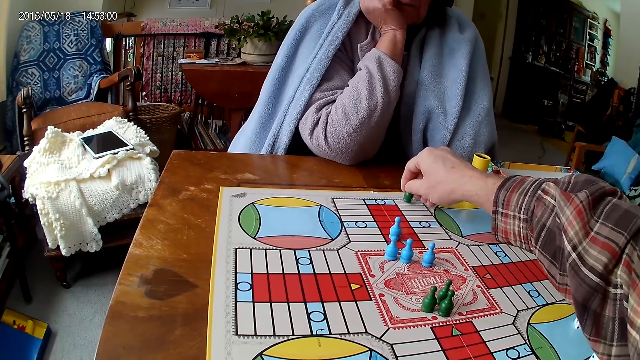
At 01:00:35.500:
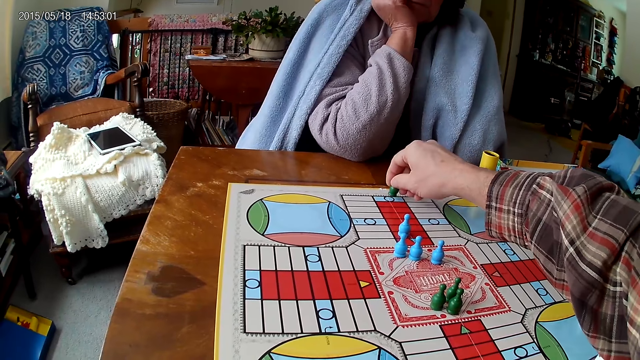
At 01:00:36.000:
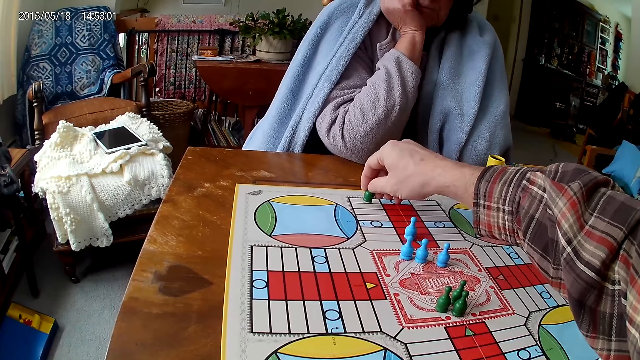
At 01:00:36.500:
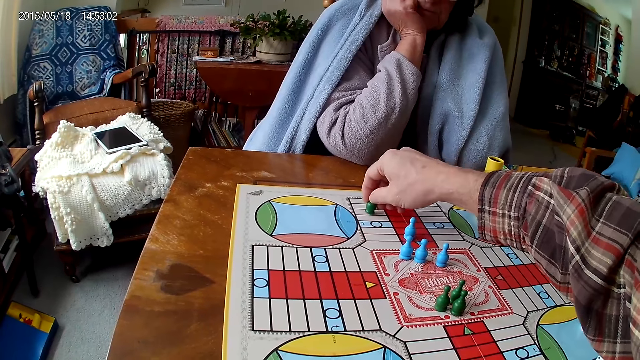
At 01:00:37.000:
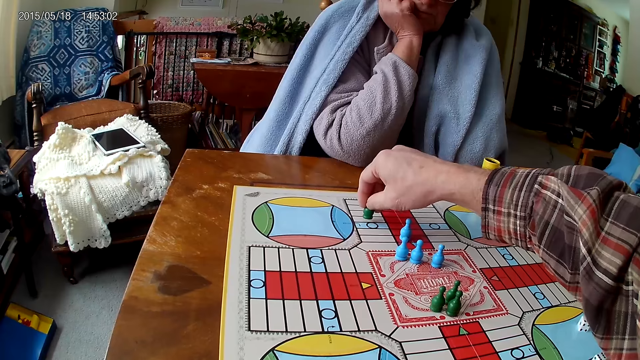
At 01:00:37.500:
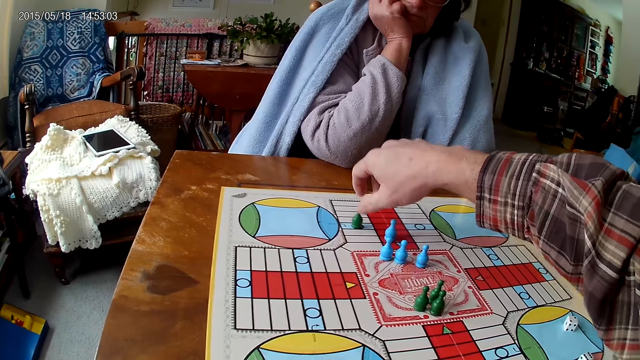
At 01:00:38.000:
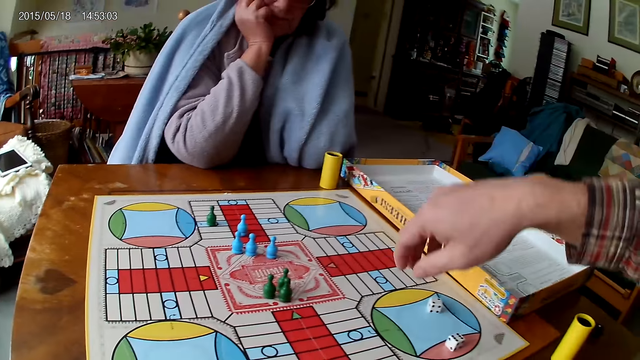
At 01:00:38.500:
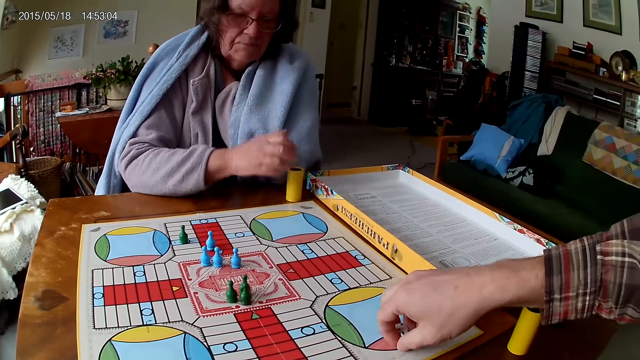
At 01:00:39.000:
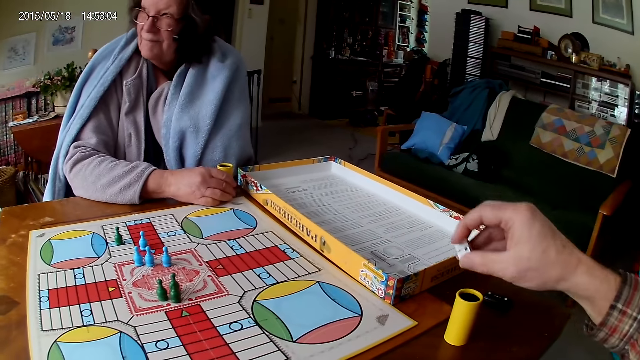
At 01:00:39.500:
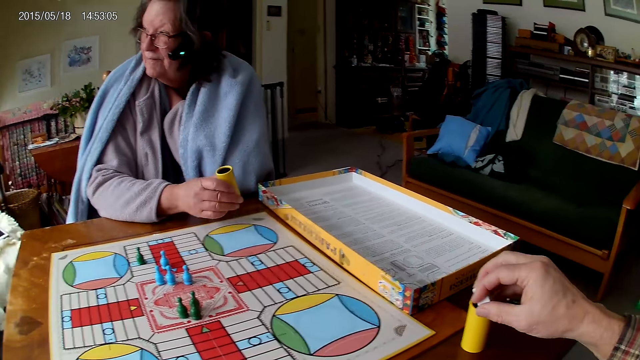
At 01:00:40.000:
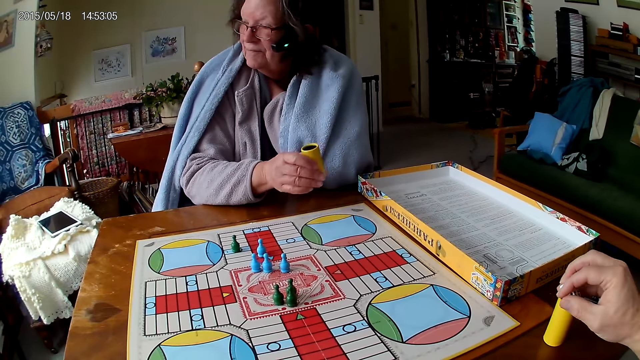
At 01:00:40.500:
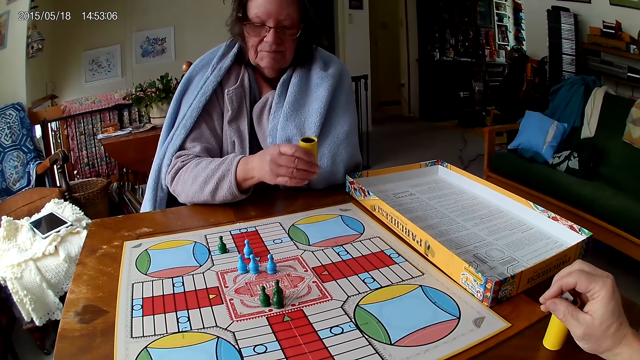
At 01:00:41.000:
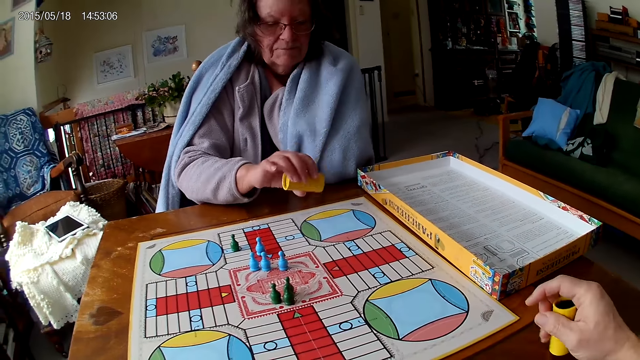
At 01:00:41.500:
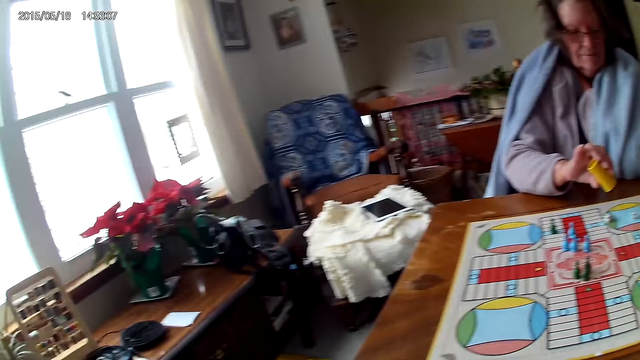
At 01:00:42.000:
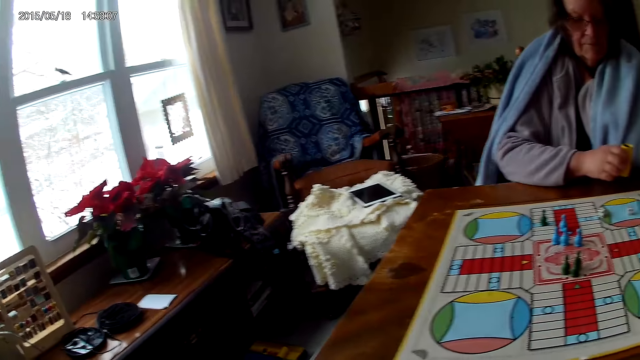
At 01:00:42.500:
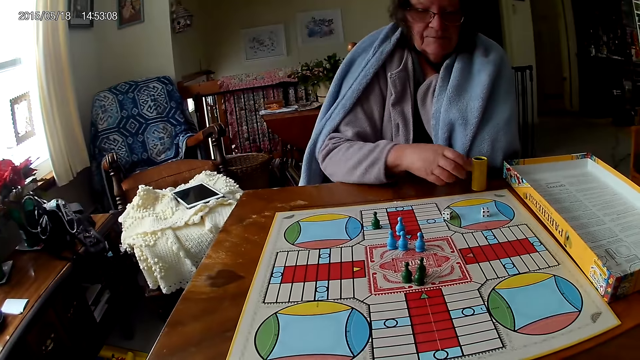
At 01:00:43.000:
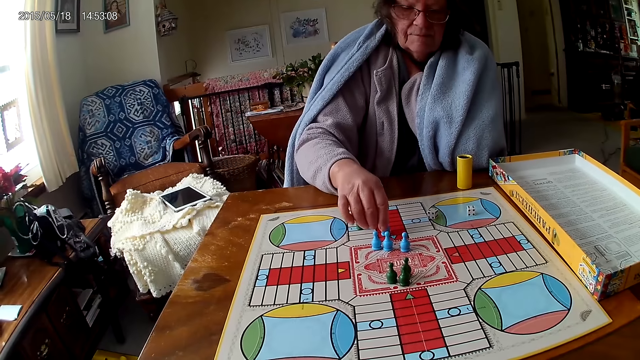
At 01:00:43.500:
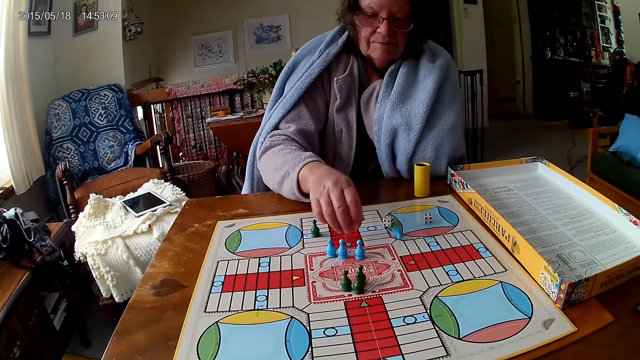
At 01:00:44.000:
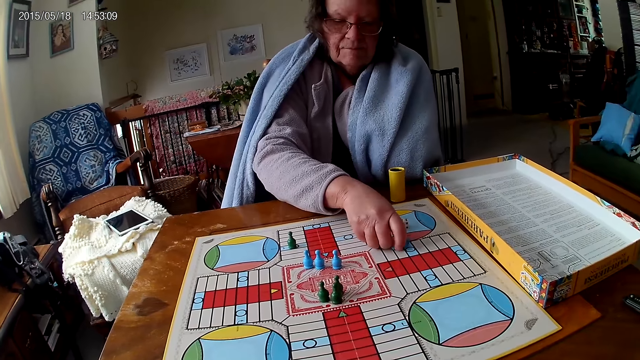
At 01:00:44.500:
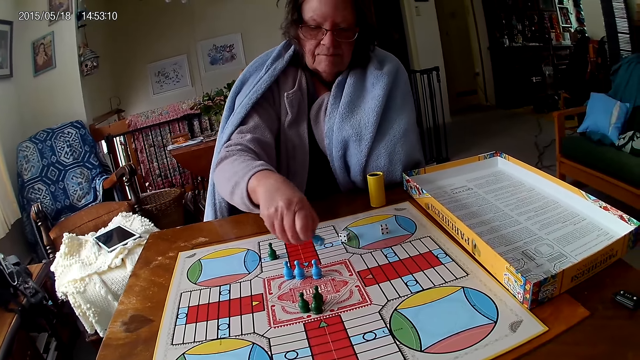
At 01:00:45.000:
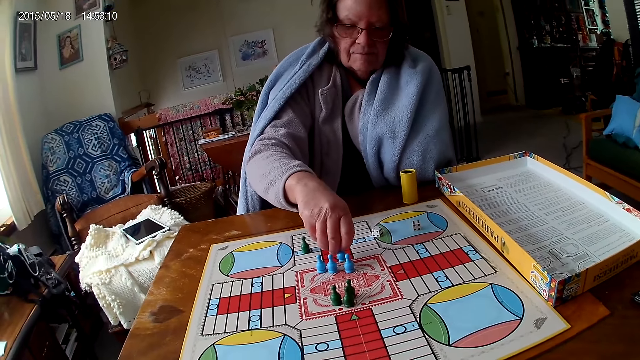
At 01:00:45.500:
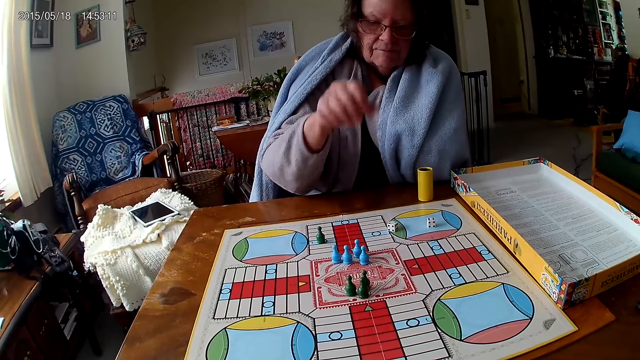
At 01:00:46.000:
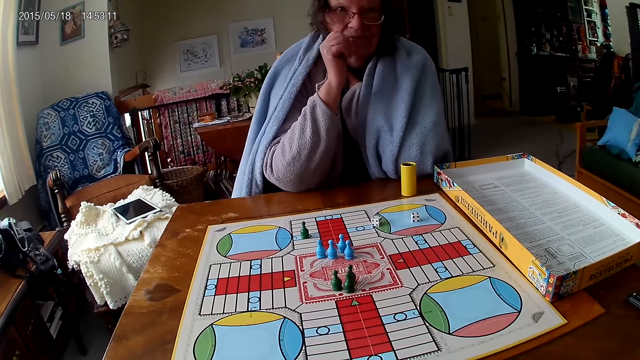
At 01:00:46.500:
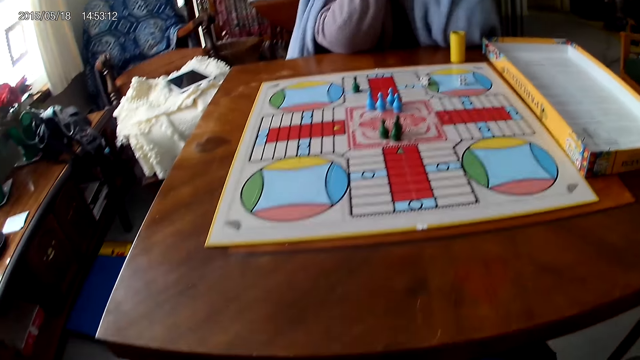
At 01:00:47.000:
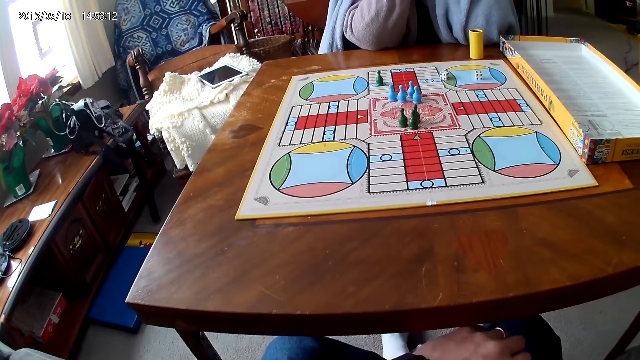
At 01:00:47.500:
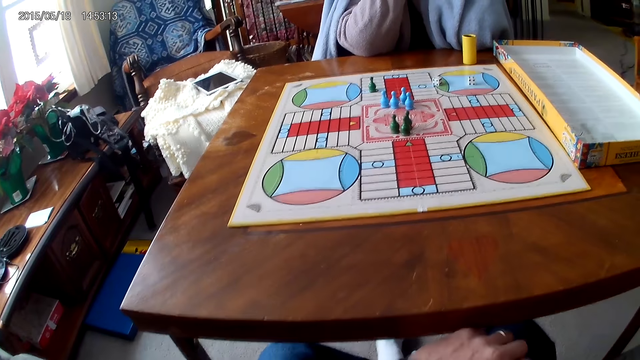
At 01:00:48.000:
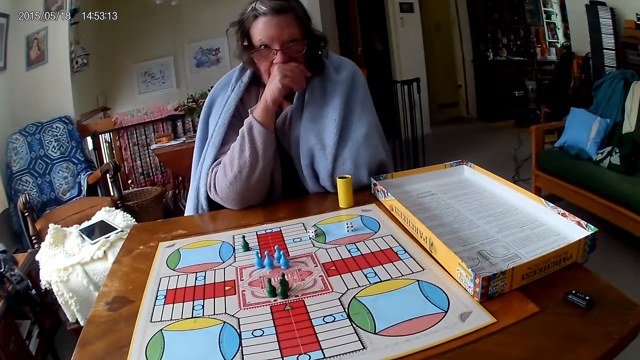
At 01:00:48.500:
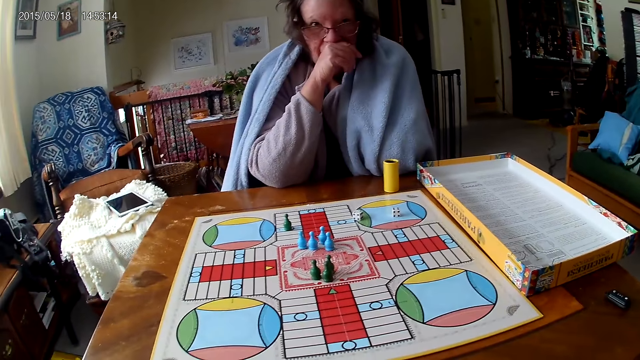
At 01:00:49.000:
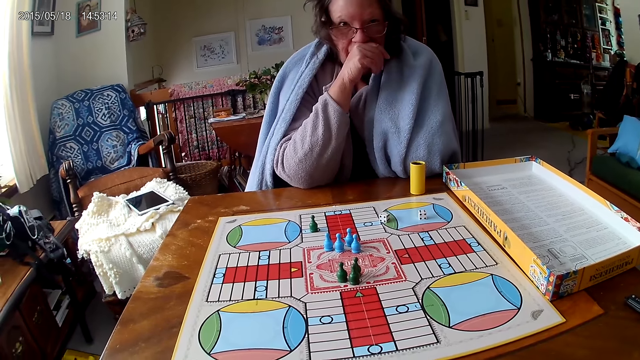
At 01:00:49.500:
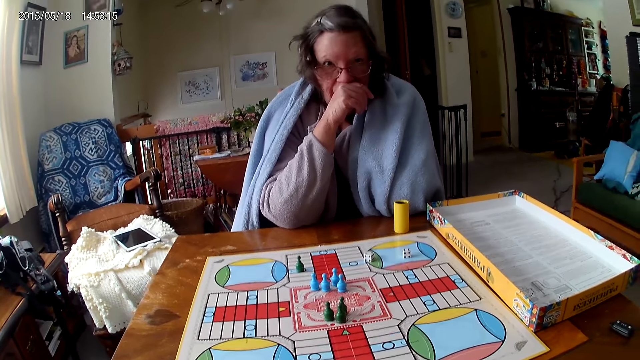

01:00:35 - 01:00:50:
The camera wearer moves a pawn. He counts the tiles on the ludo game on the table with ludo tokens in his right hand. He packs the dice on the ludo game with his right hand. He puts the dice in the dice cup on the table. A woman picks the dice cup on the table with her right hand. The woman shakes the dice cup in her right hand. The woman pours the dice in the dice cup on the ludo game with her right hand. The woman drops the dice cup on the table with her right hand. The woman moves the pawn. The woman touches the ludo token on the ludo game with her right hand. The woman picks the ludo token from the ludo game with her right hand. The woman drops the ludo token on the ludo game with her right hand. The camera wearer looks at the board.

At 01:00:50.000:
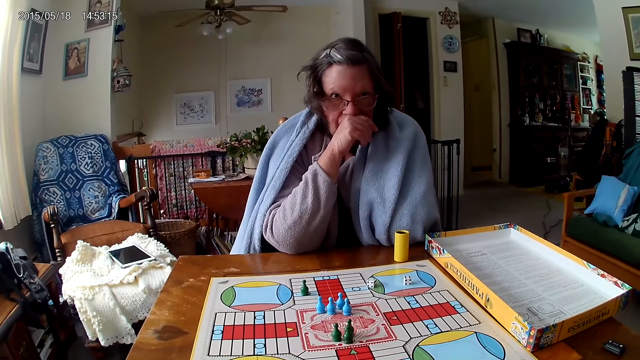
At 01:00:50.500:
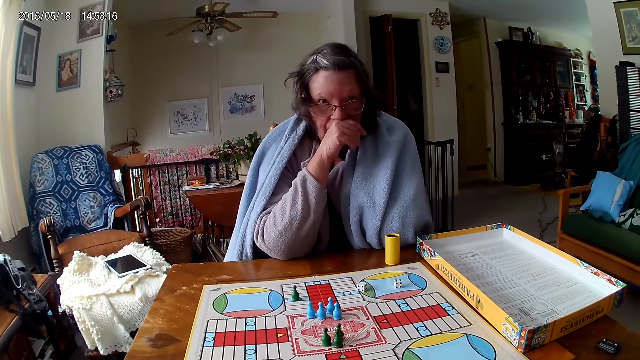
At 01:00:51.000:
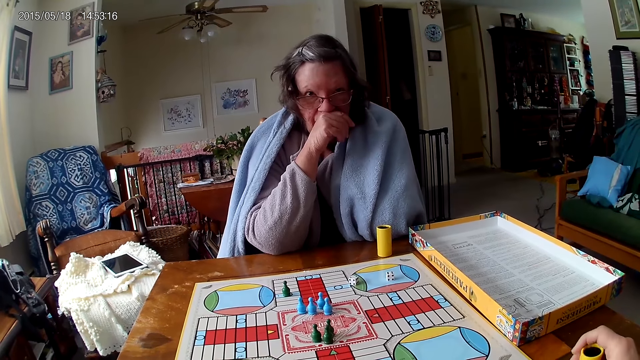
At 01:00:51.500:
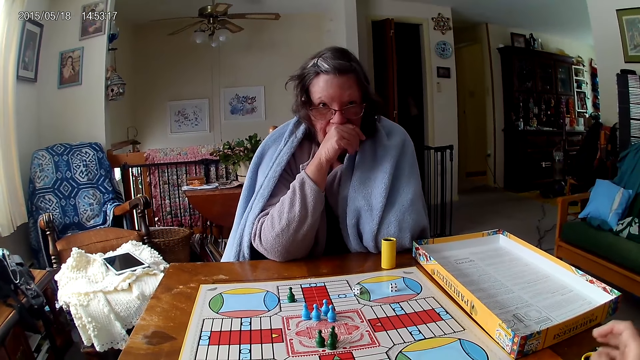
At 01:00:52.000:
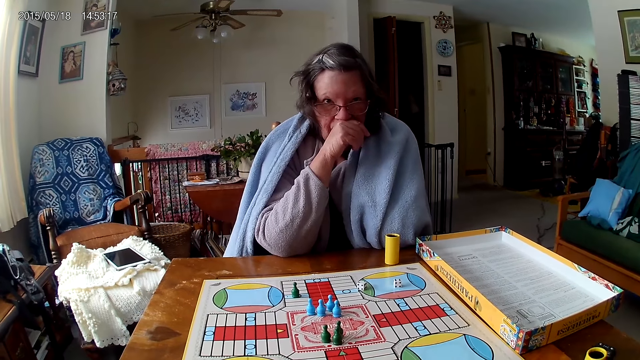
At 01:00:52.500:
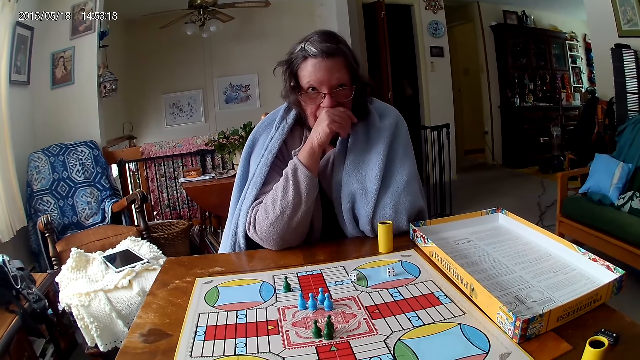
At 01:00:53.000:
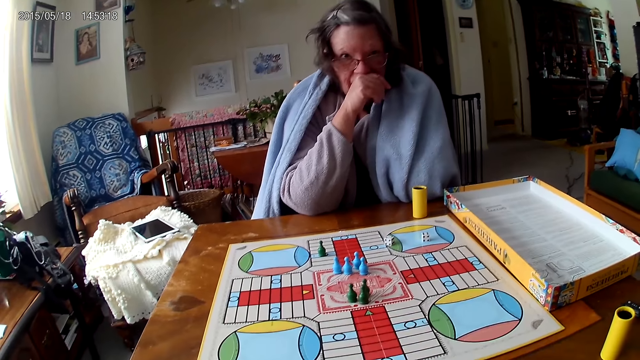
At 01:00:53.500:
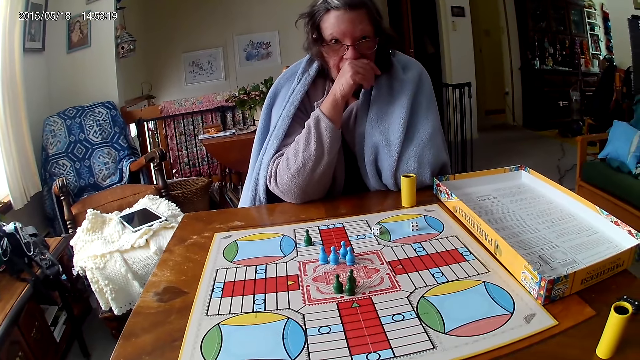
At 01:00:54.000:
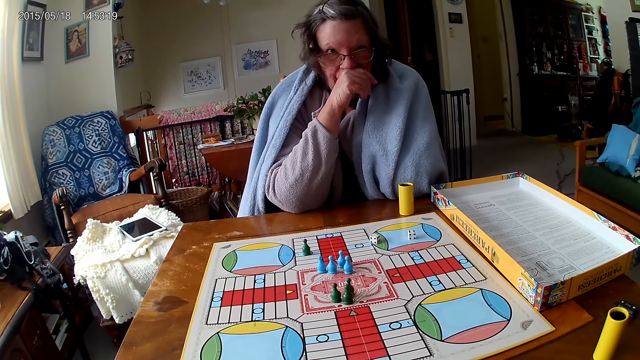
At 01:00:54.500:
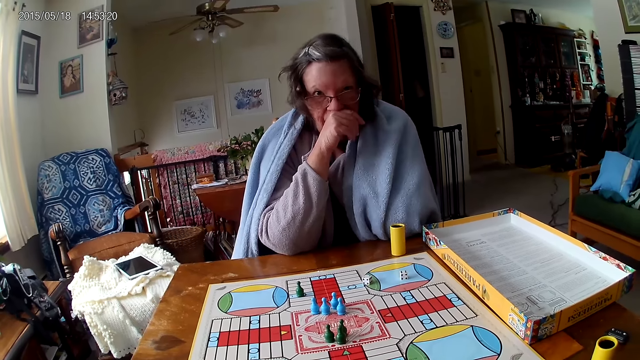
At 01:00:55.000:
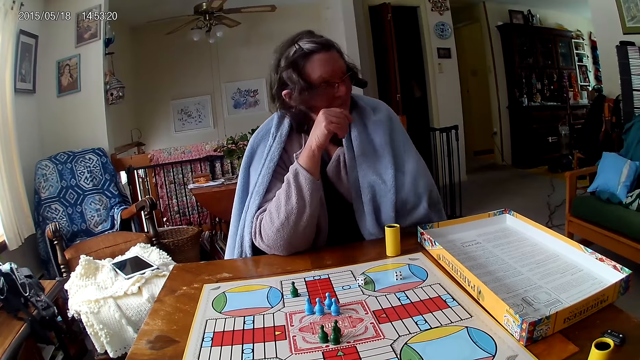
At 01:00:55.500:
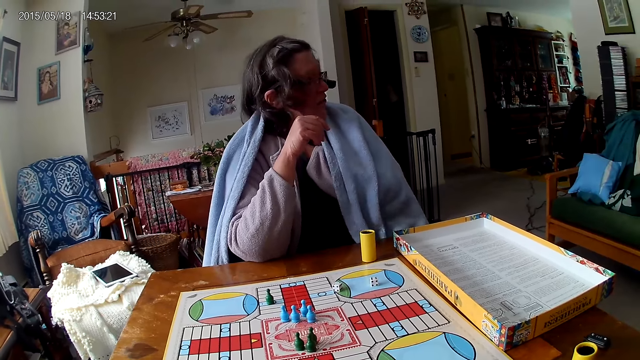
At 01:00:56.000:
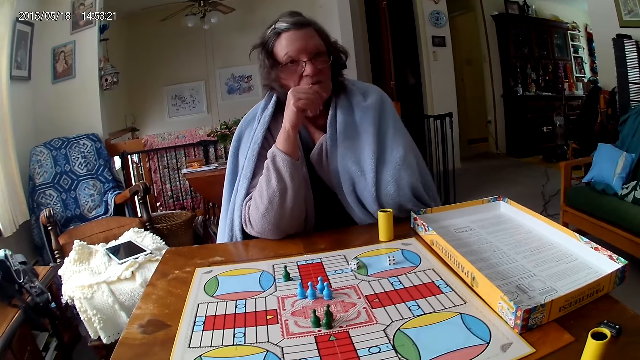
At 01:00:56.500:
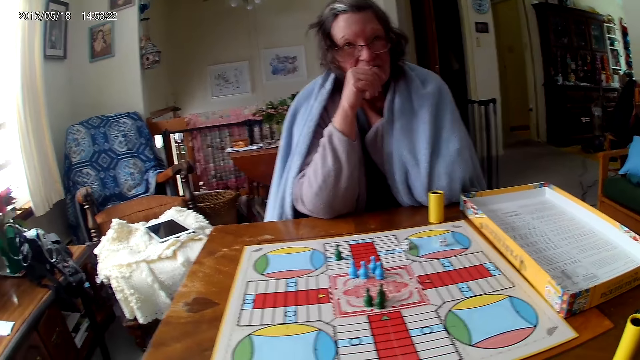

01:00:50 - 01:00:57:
The camera wearer holds the dice cup on the table with his right hand. He puts the dice on the table. He interacts with a woman. He looks at the board.
